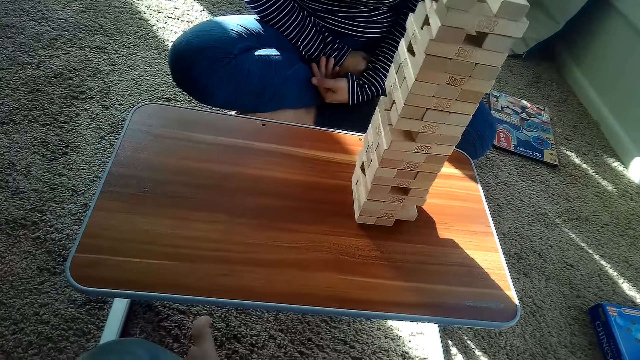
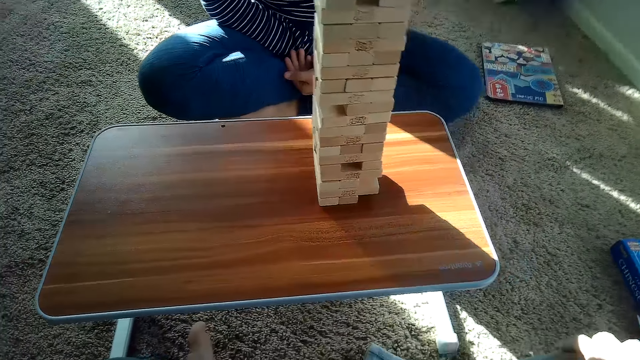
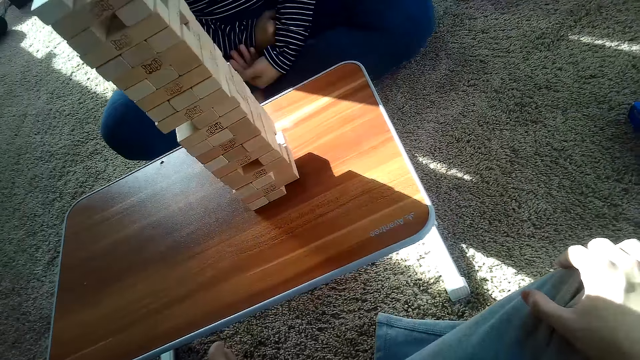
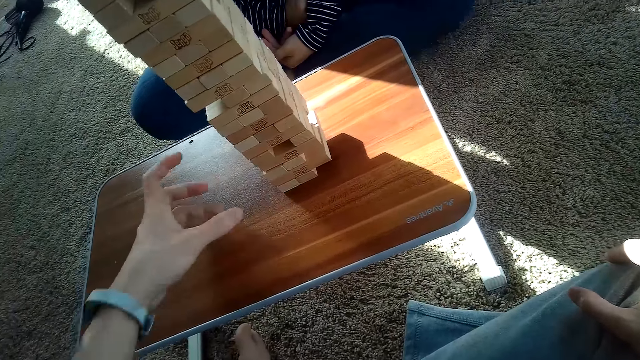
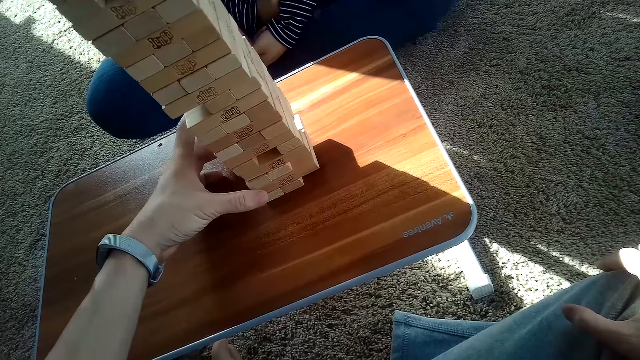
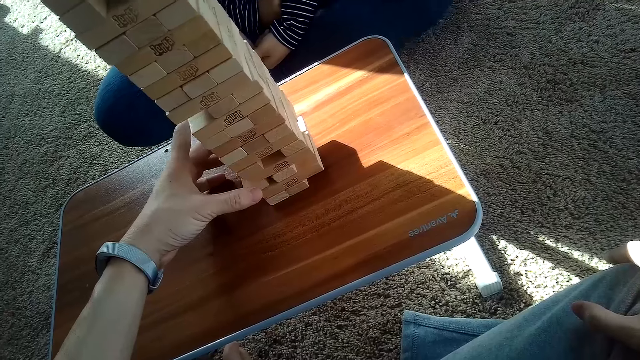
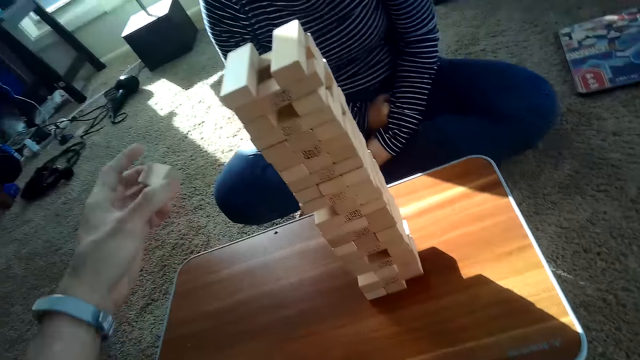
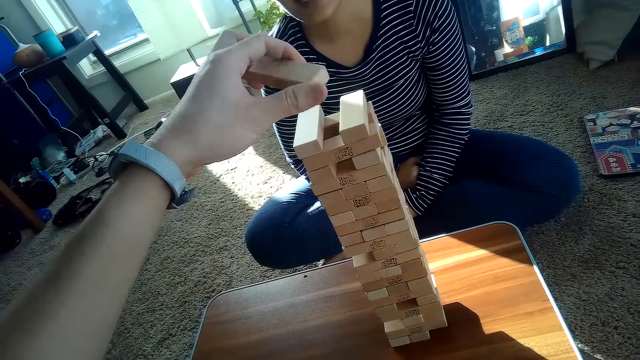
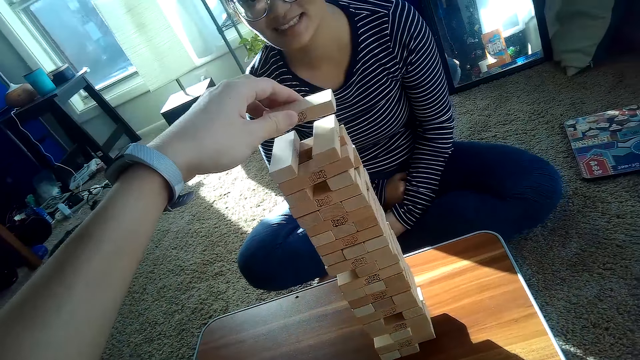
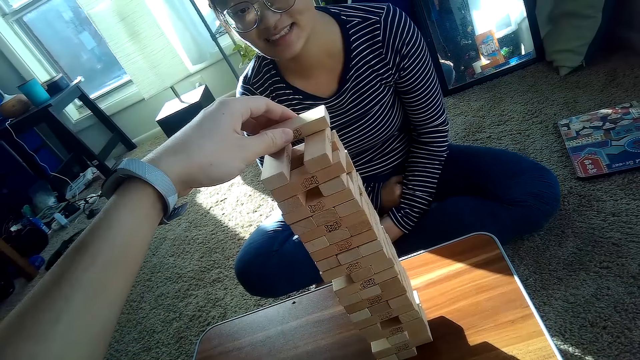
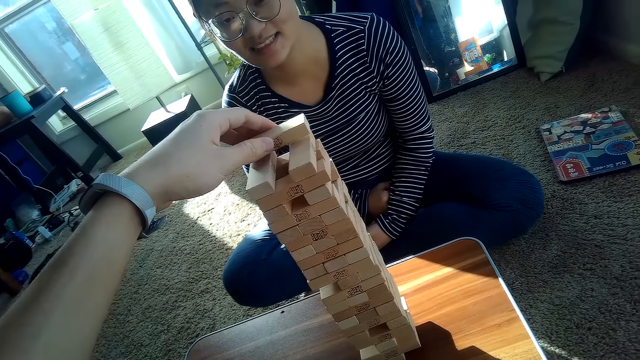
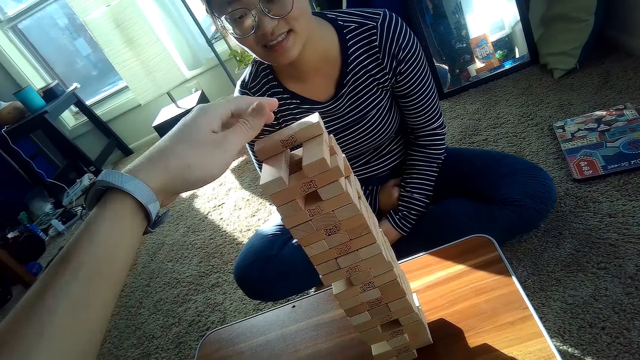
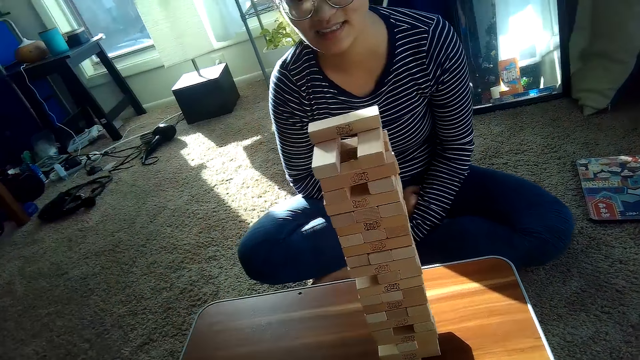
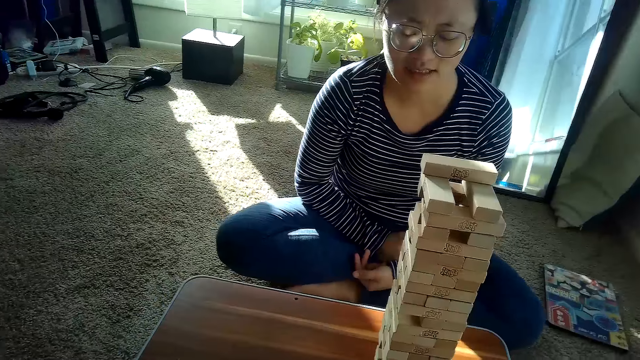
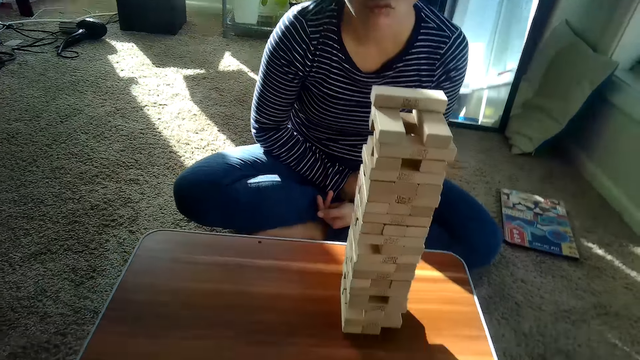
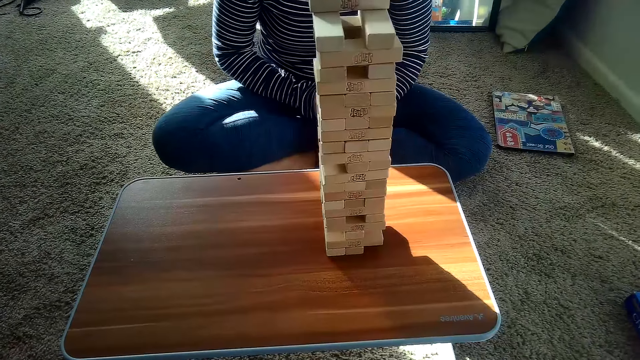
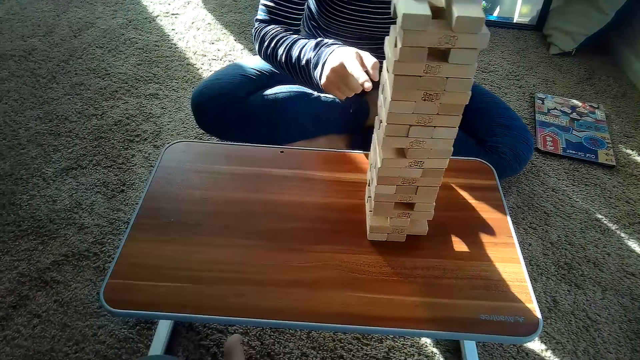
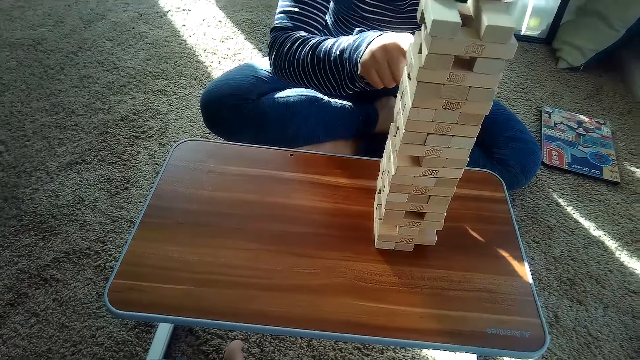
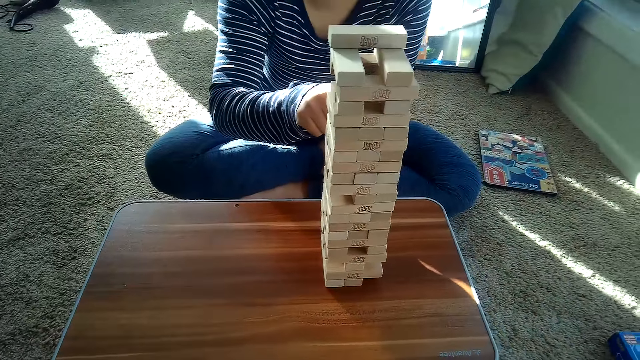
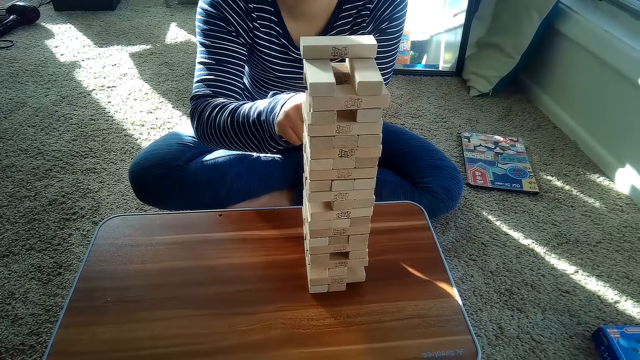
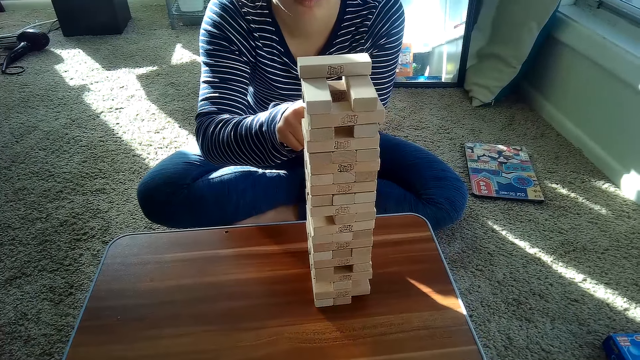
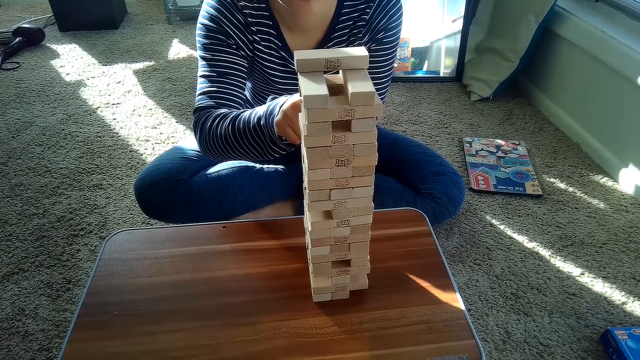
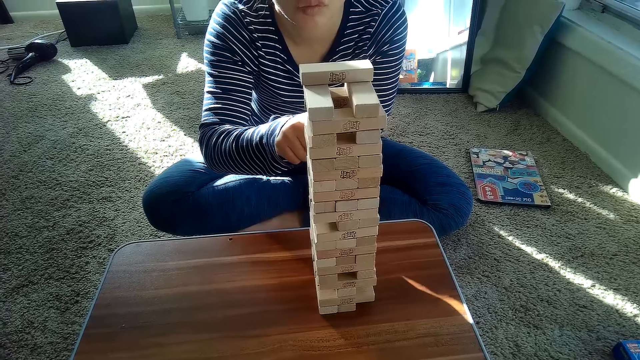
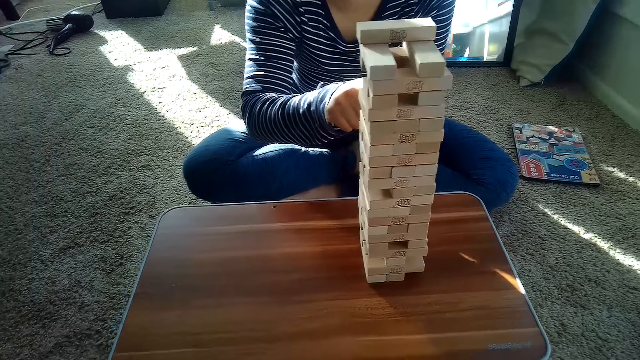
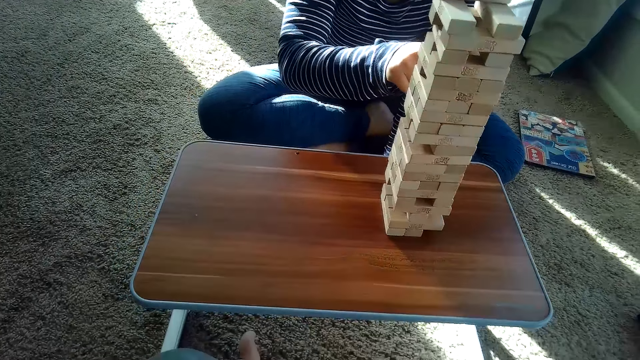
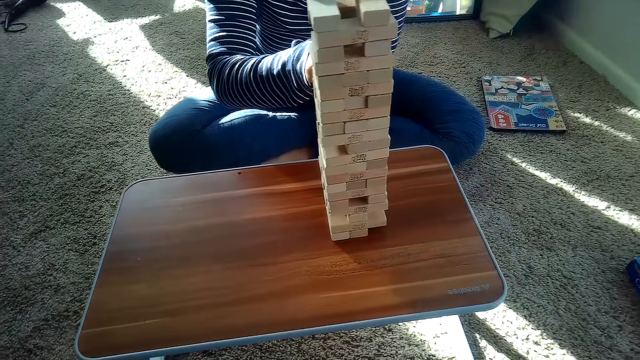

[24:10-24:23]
The camera wearer removes a Jenga block from the pile of Jenga blocks on the table with his left hand. He places the Jenga blocks on the pile of Jenga blocks on the table with his left hand. A woman pushes a block from the tower. The woman removes a Jenga block from the pile of Jenga blocks on the table with her right hand.

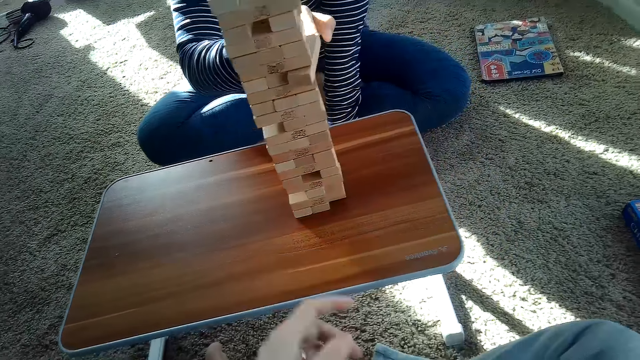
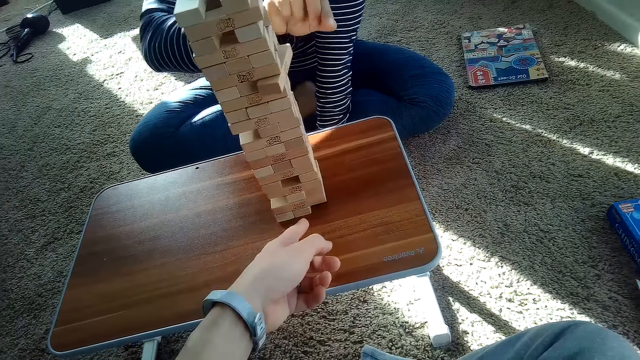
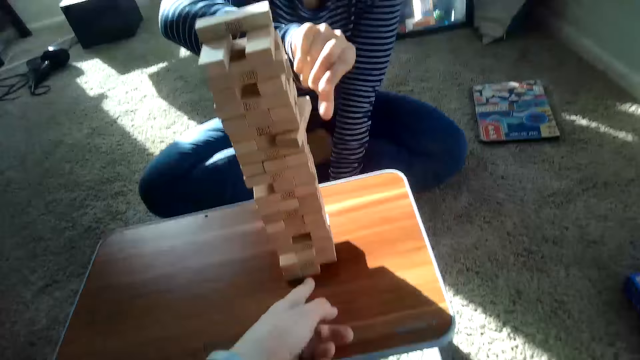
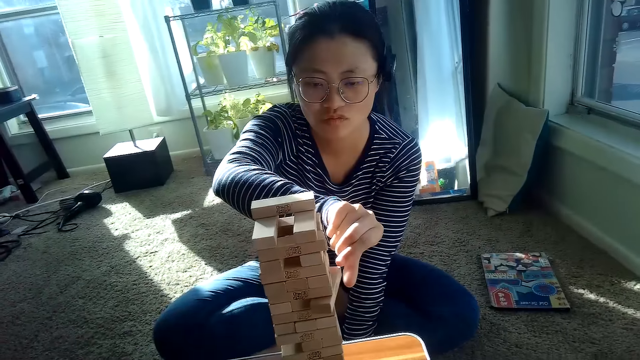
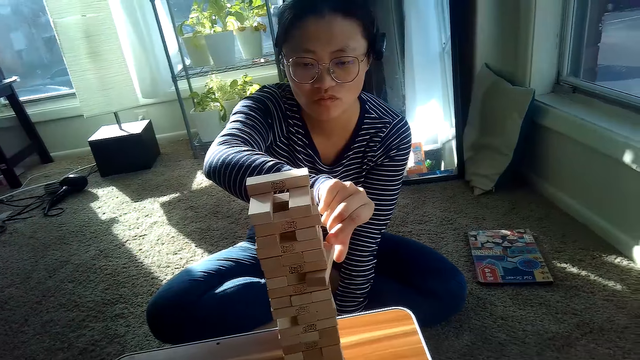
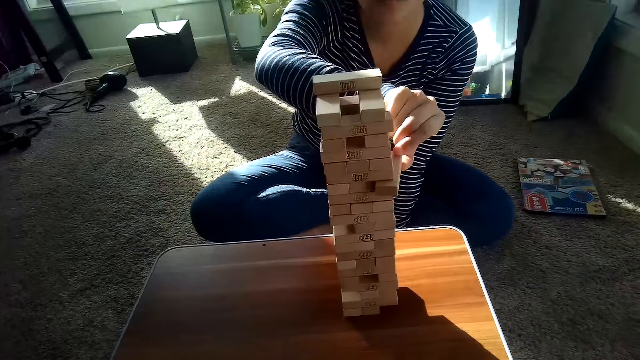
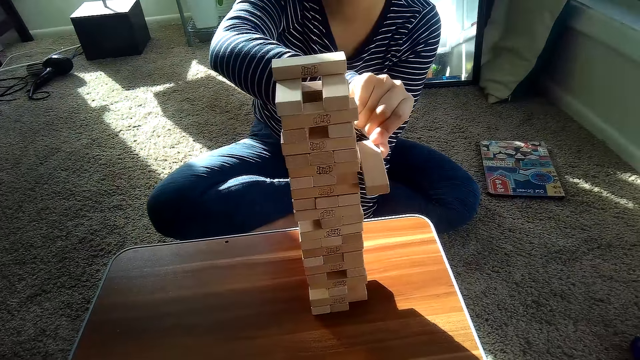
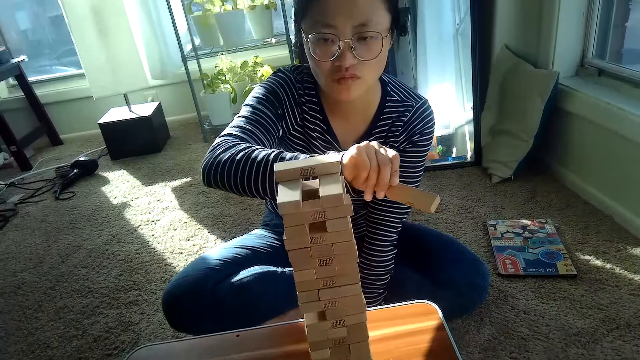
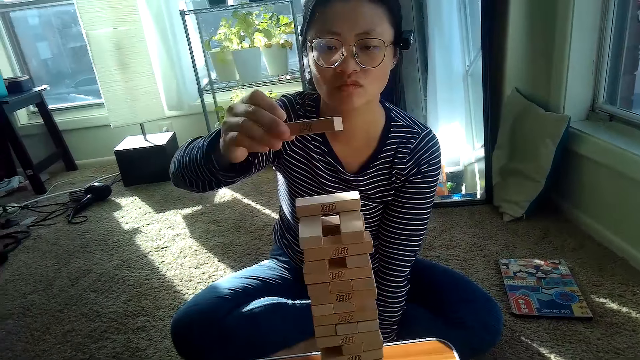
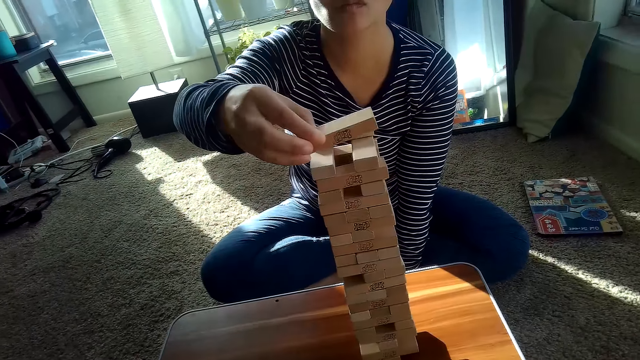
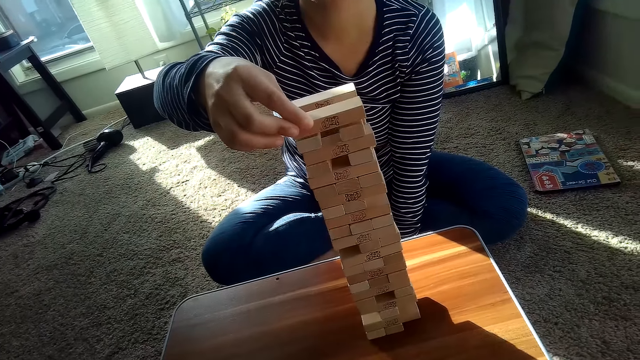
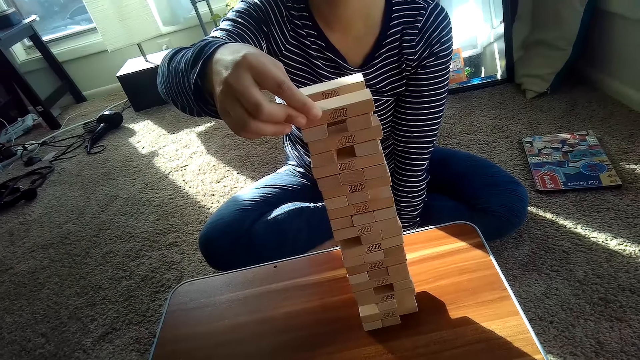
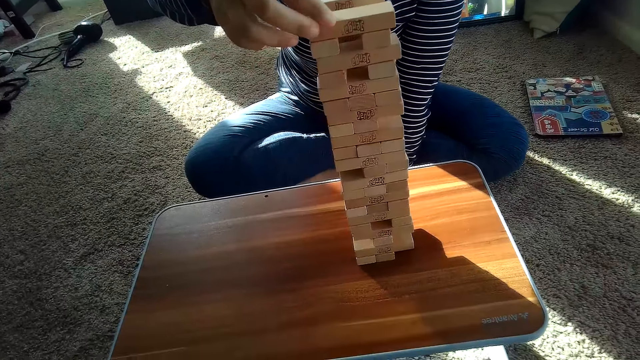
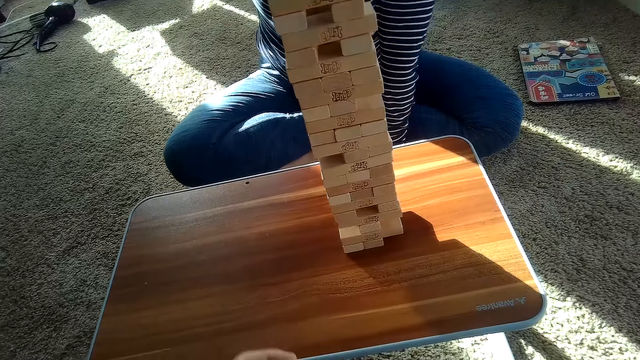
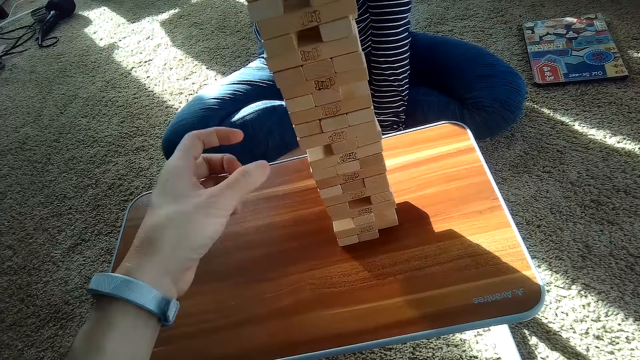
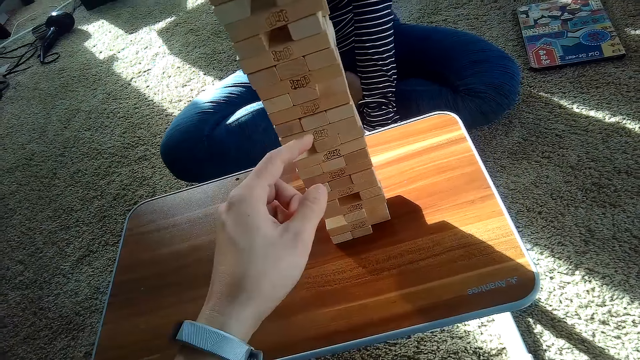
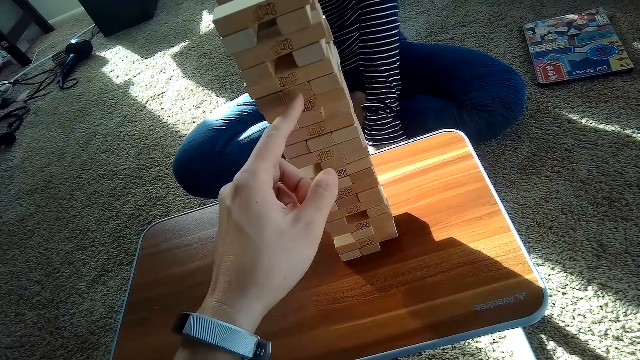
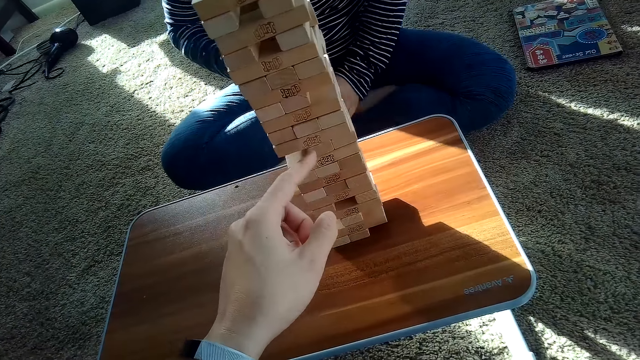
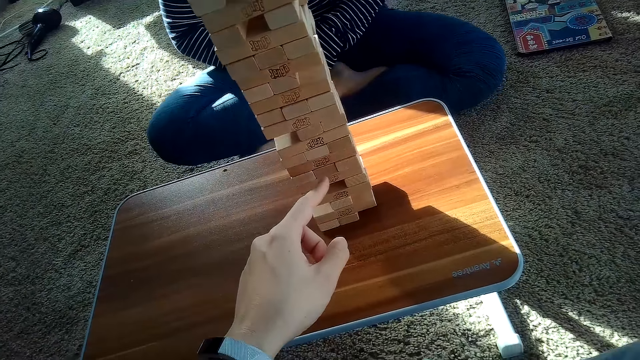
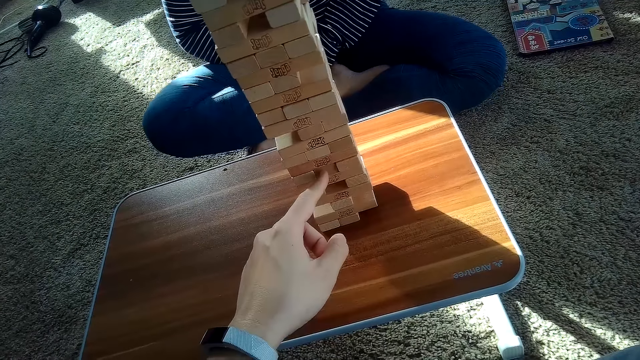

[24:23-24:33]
A woman takes the block. The woman places the Jenga blocks on the pile of Jenga blocks on the table with her right hand. The camera wearer presses a block.
